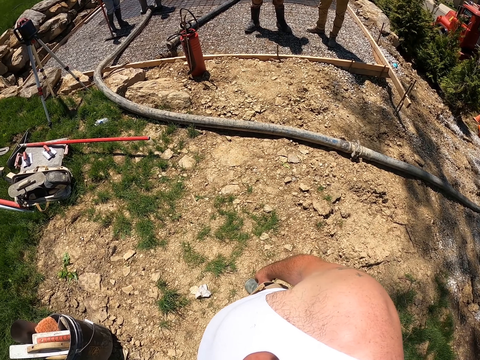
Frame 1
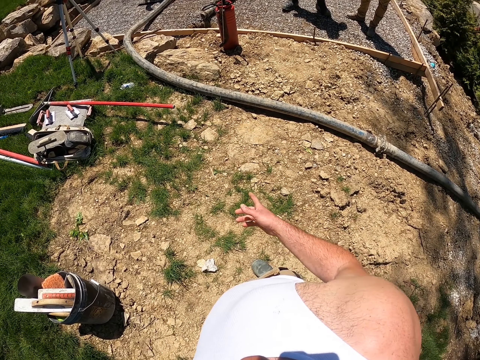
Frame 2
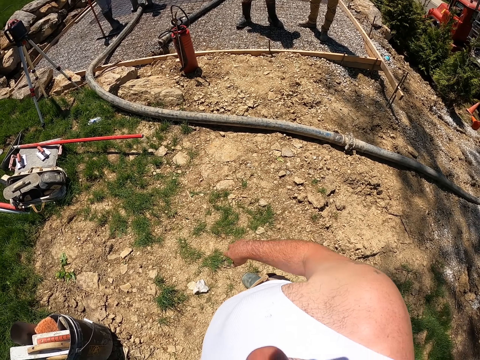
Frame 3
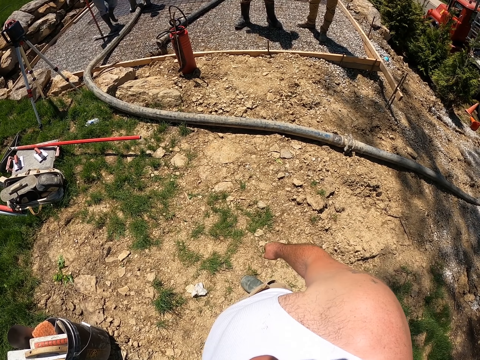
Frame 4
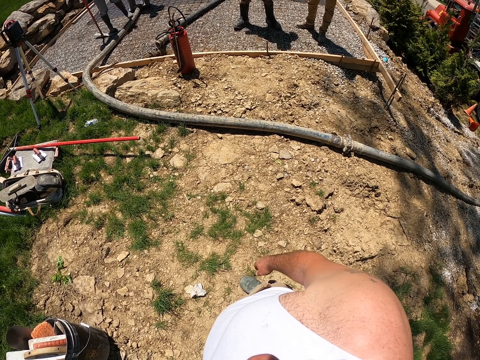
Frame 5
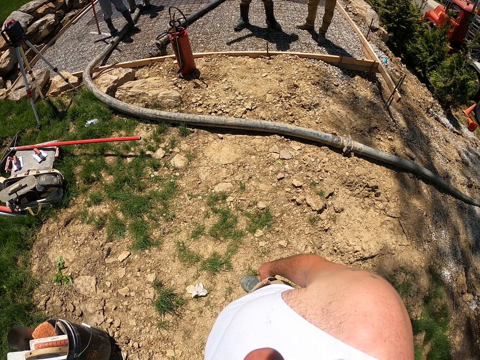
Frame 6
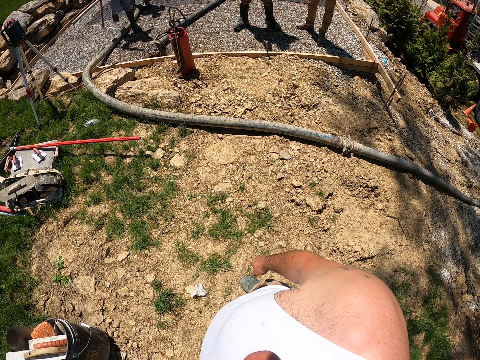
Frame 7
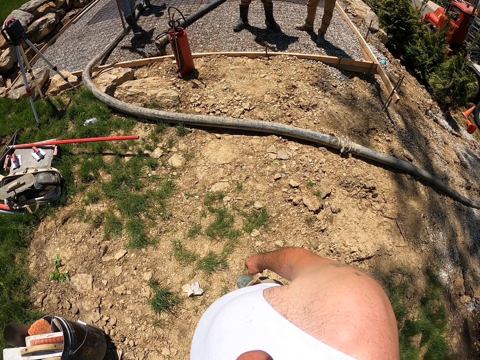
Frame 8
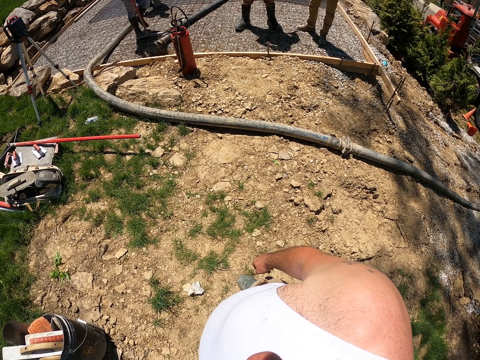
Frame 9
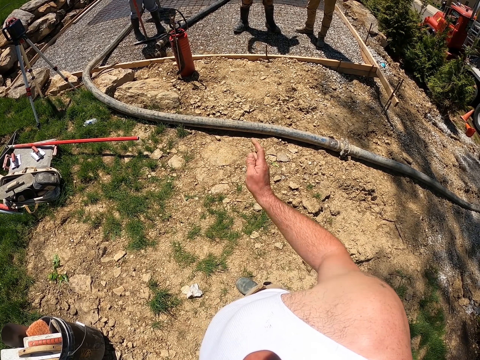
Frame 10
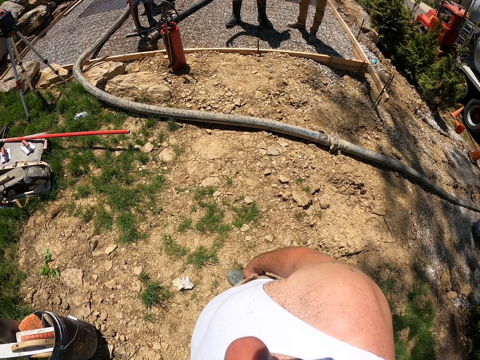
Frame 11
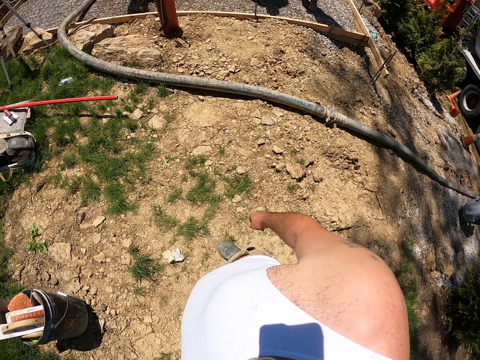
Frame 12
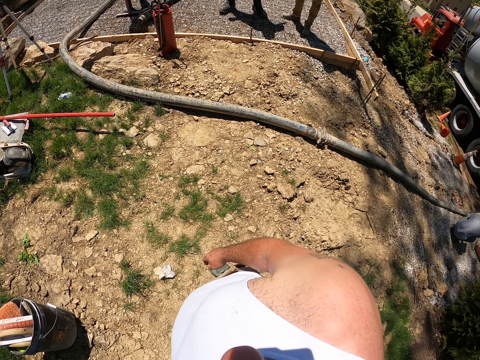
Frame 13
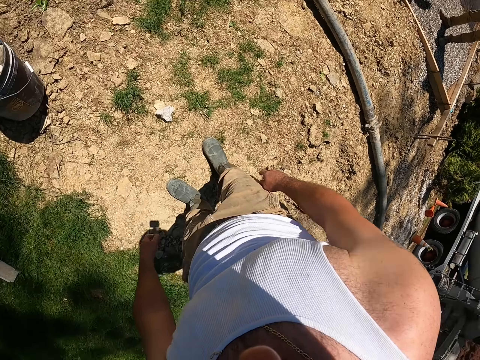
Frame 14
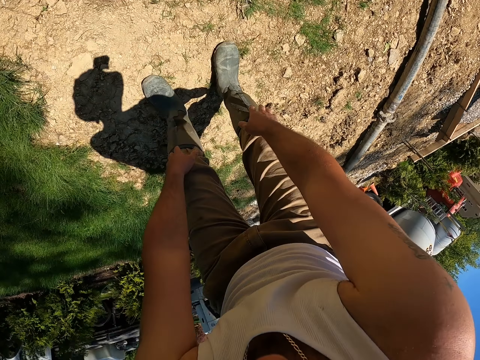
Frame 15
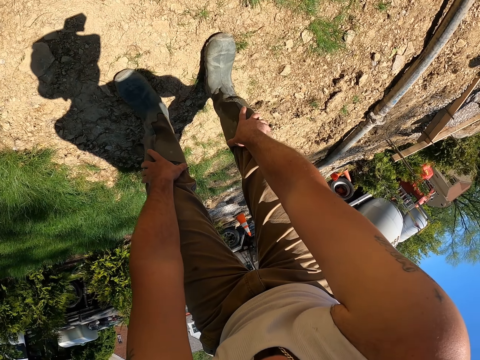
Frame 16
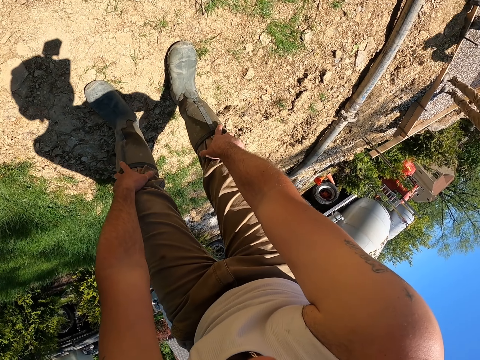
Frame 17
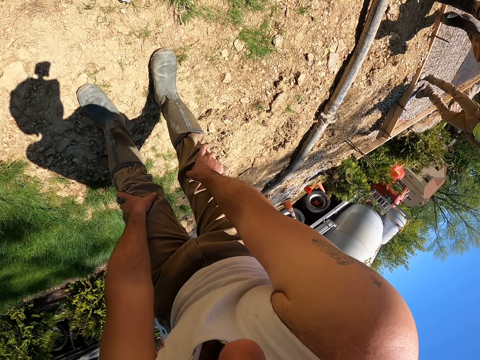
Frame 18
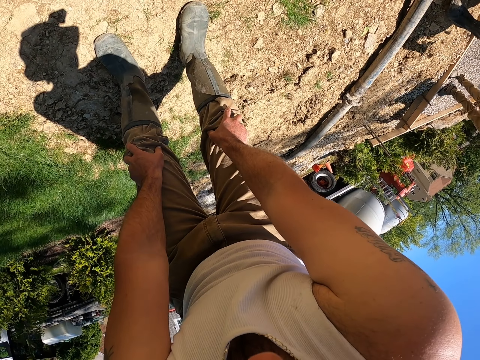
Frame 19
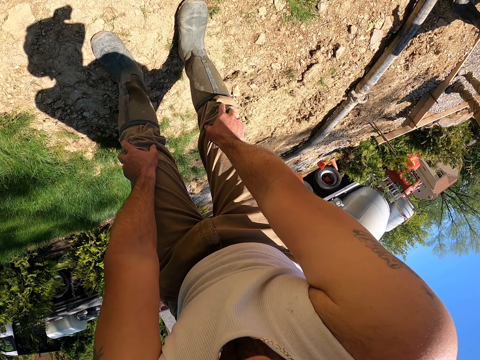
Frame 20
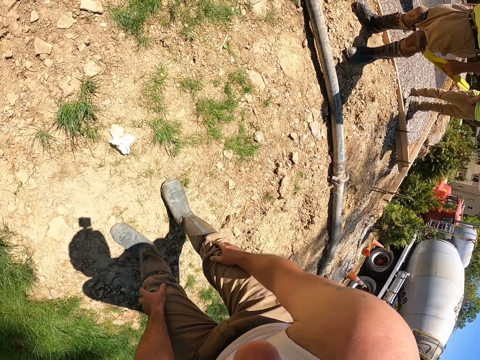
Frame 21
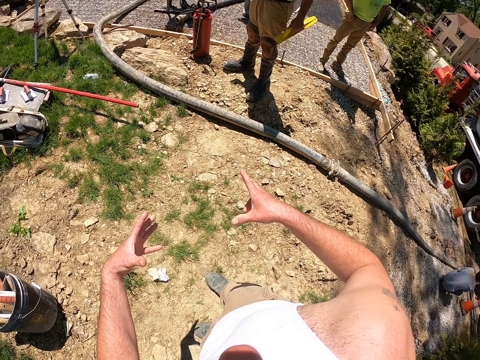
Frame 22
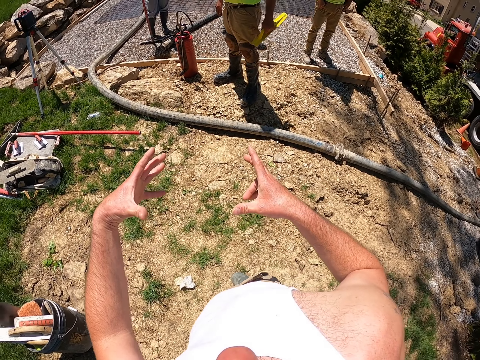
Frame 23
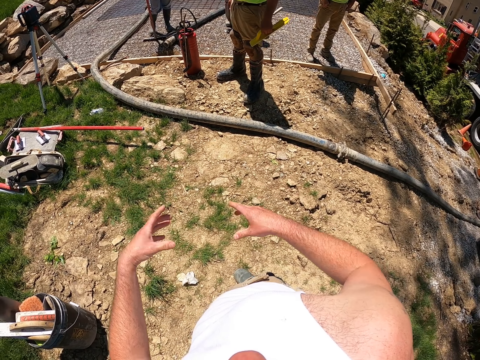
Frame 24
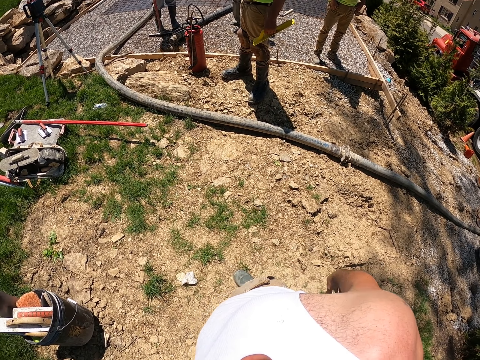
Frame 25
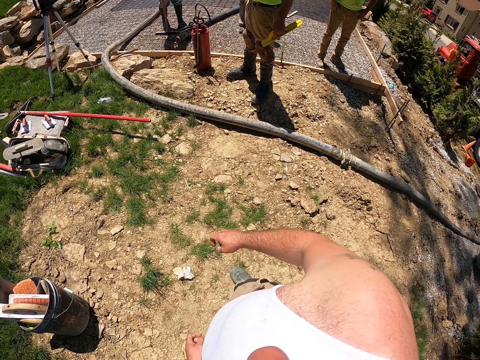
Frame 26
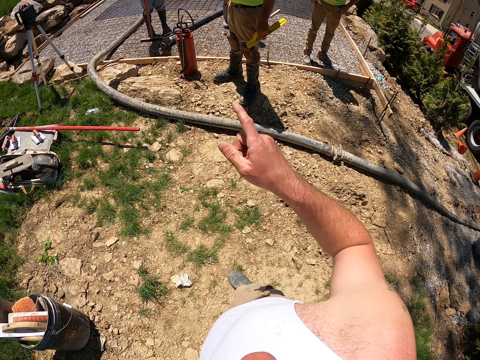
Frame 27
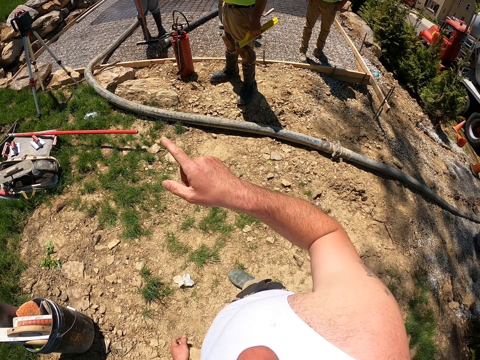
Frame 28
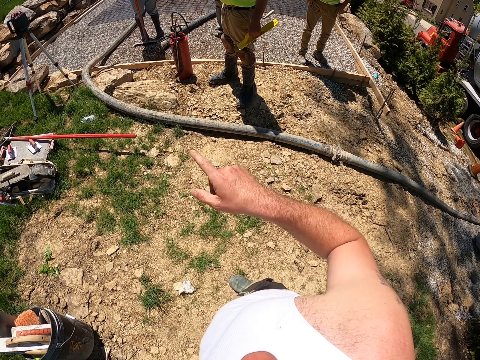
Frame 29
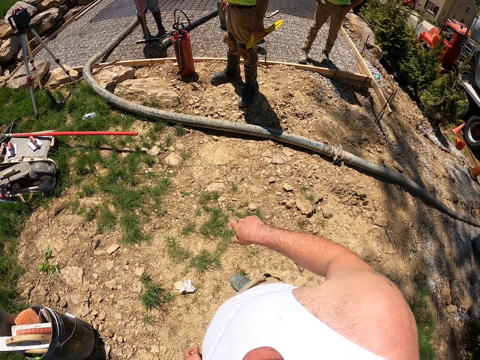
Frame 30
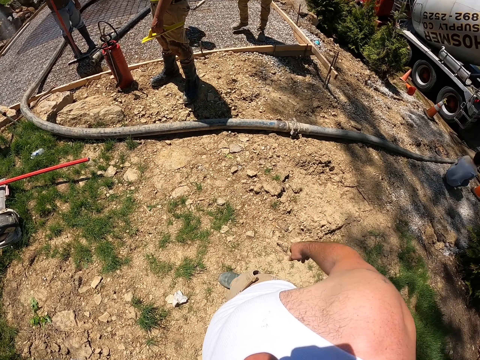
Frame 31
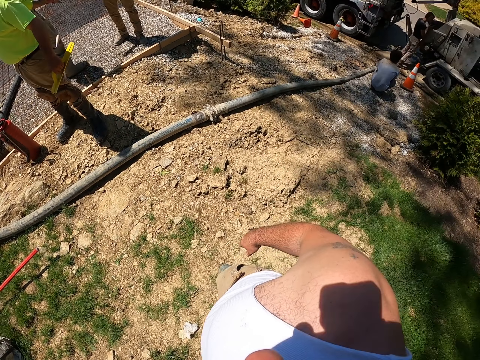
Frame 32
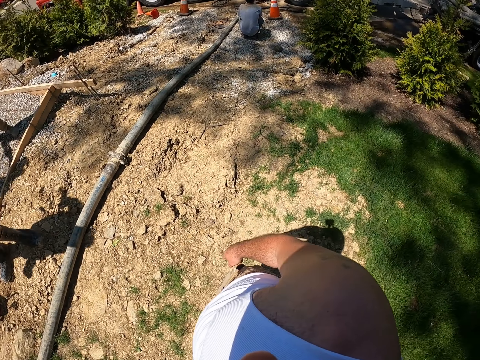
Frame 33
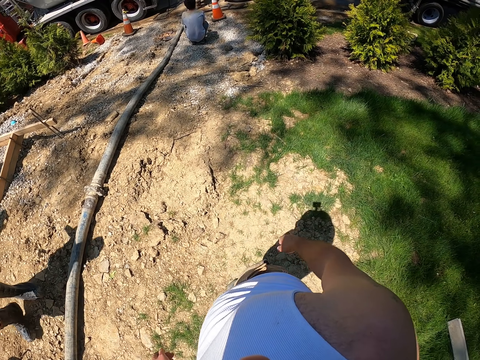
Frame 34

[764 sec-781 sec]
The camera wearer turns aside and lifts a hand up. He bends touching his rubber boots. He stands up as he gestures with his hands. He lifts a hand up. He lifts a hand up again.

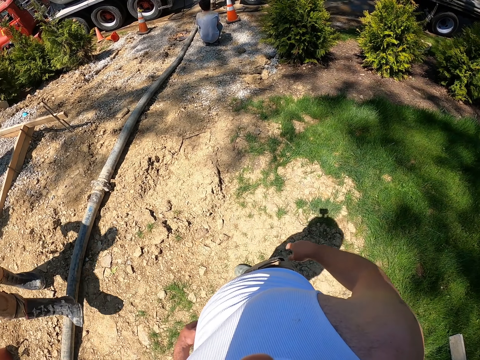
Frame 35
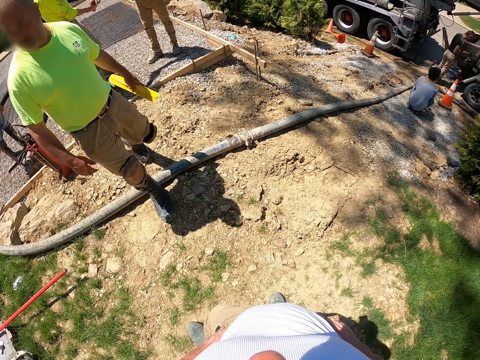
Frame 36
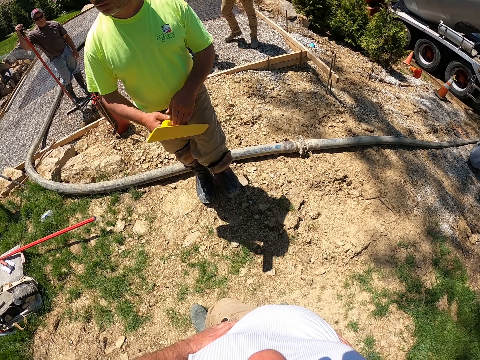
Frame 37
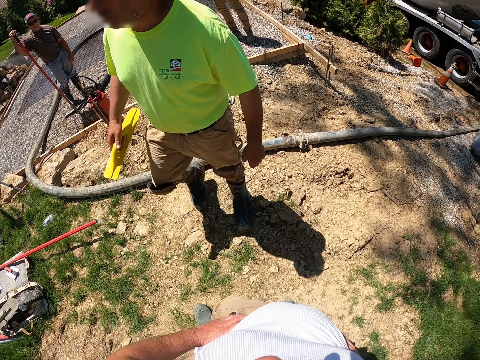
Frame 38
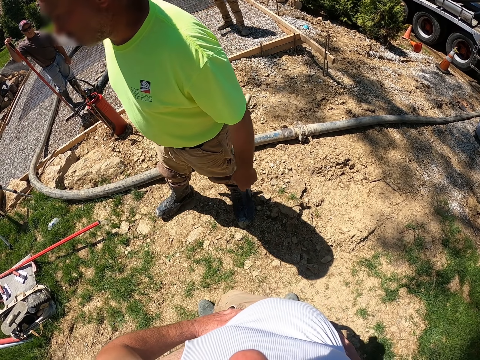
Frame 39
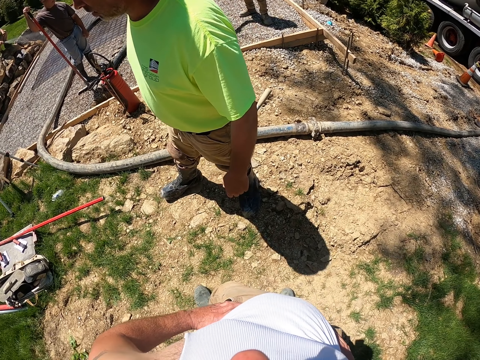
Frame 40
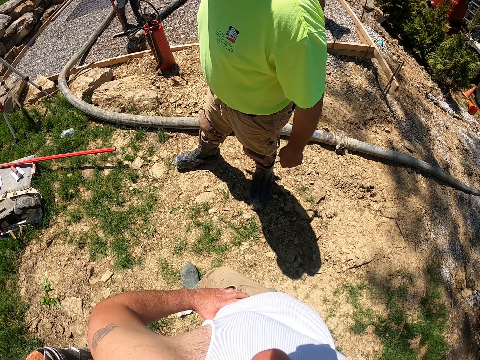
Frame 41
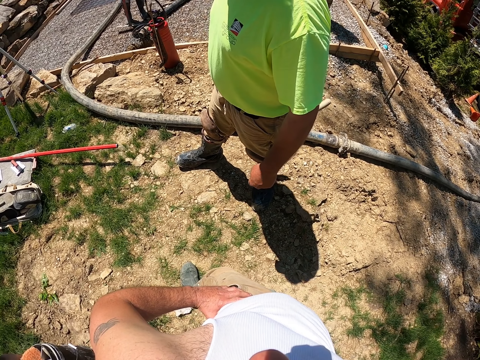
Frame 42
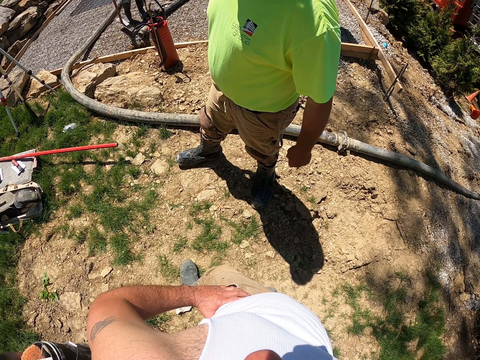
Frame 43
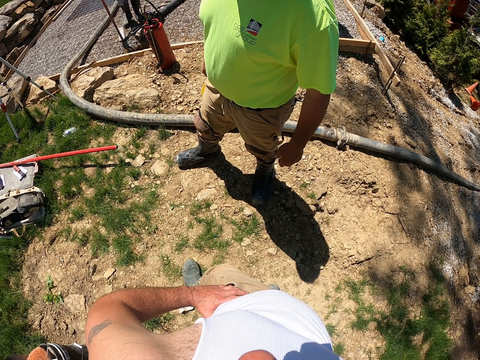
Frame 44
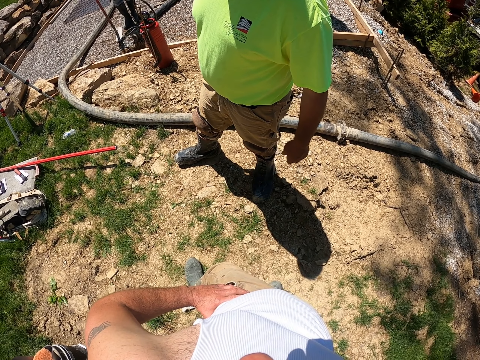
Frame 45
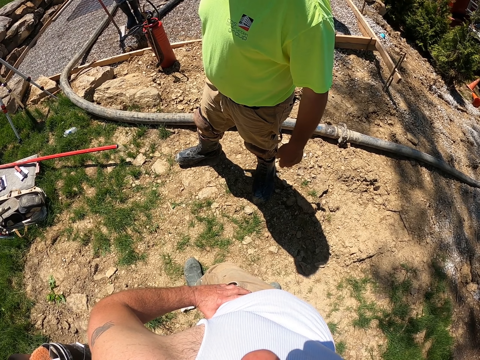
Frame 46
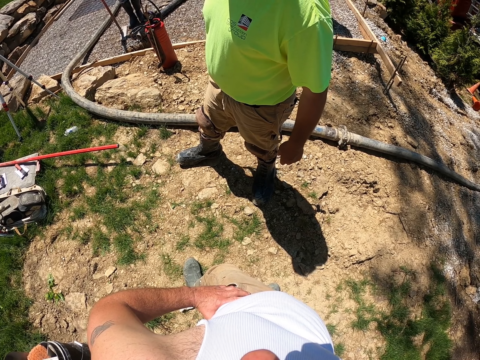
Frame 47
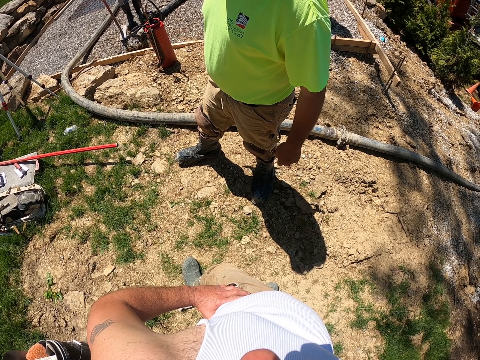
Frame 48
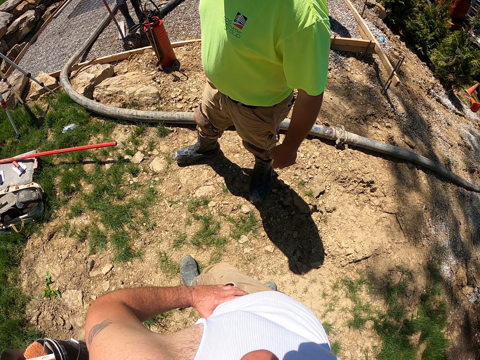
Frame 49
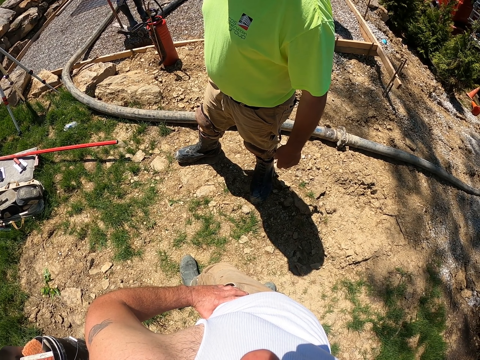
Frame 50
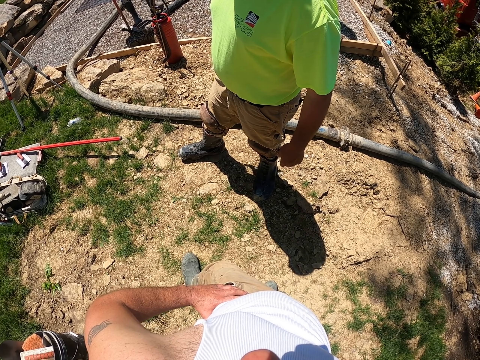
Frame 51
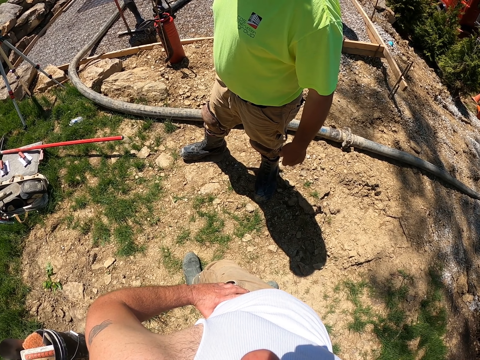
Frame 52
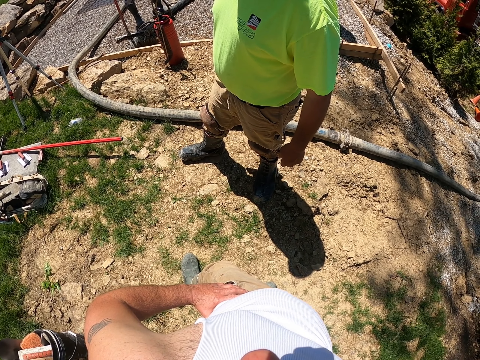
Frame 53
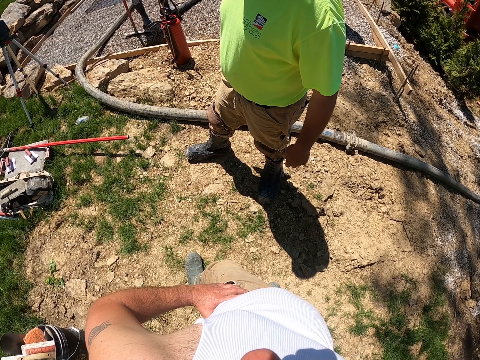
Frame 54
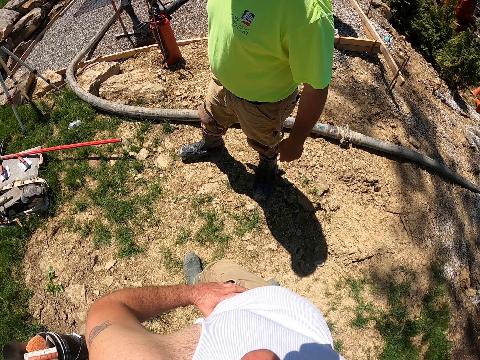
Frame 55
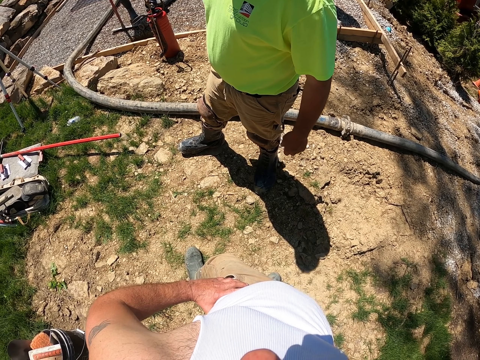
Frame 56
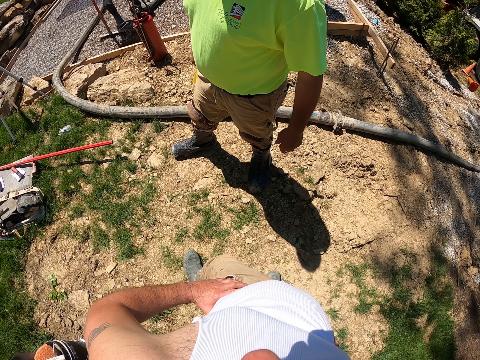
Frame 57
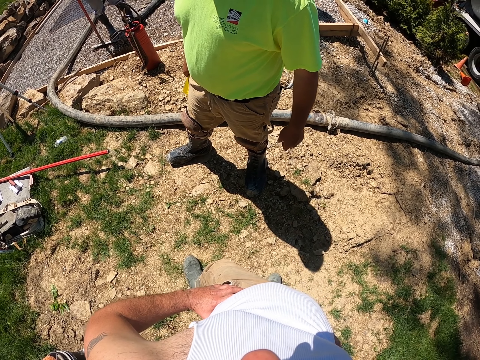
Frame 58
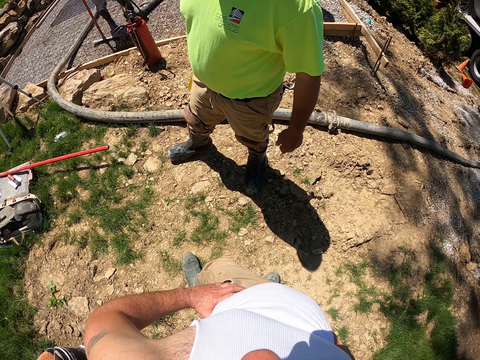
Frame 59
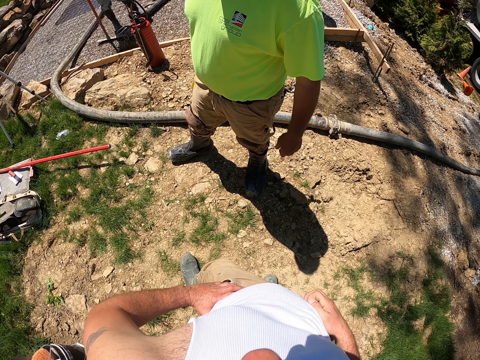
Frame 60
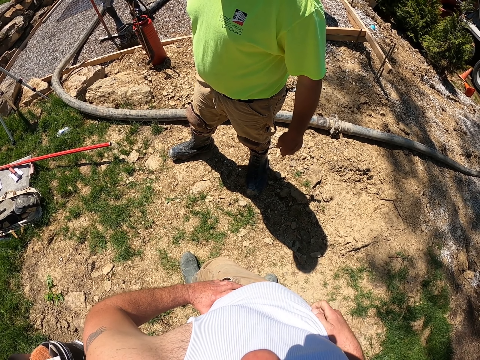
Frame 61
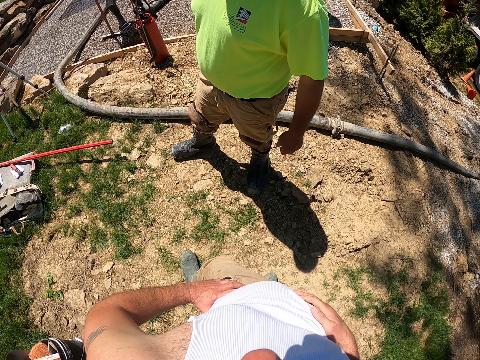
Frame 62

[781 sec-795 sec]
The camera wearer turns around. A man walks close to the camera wearer.
